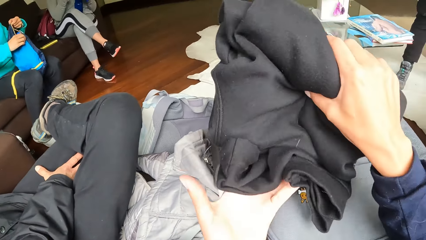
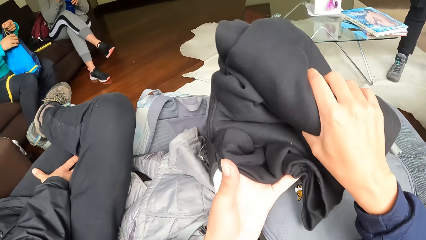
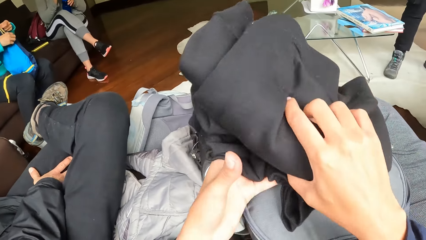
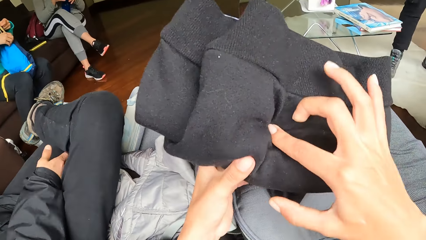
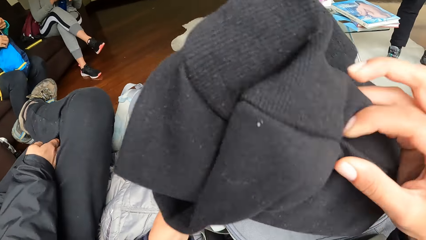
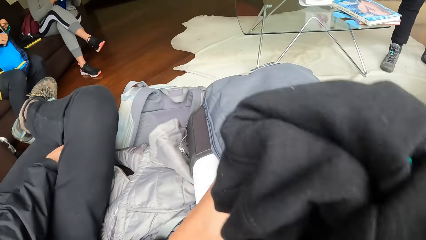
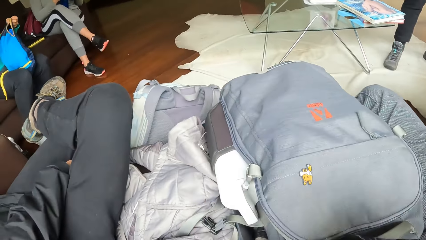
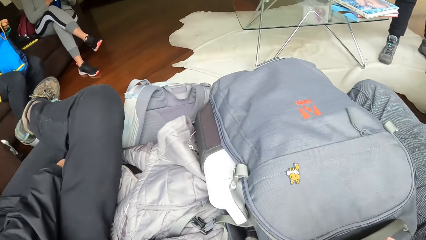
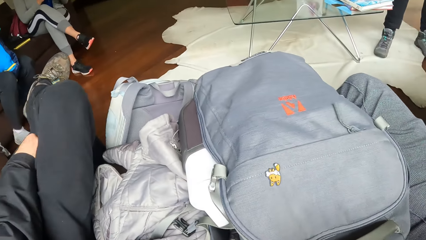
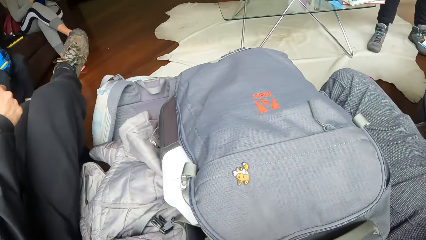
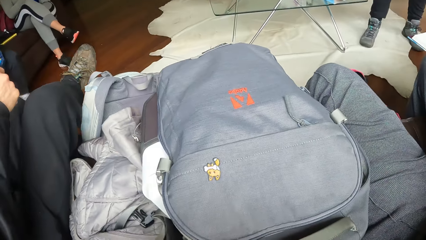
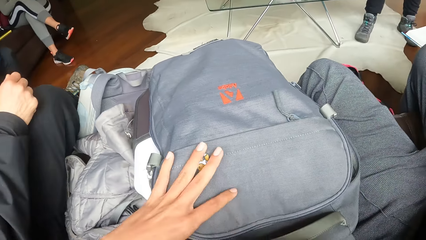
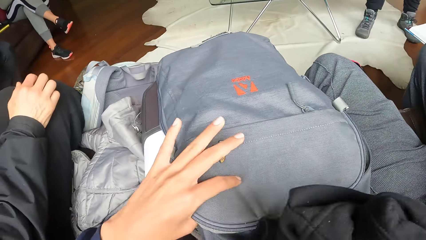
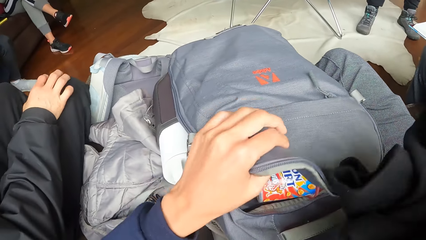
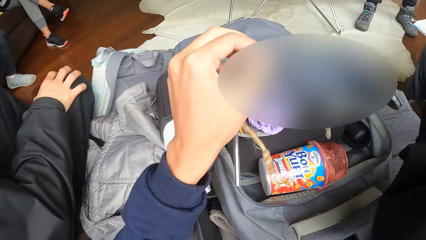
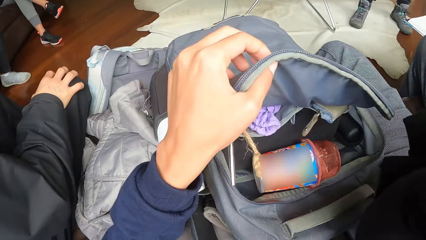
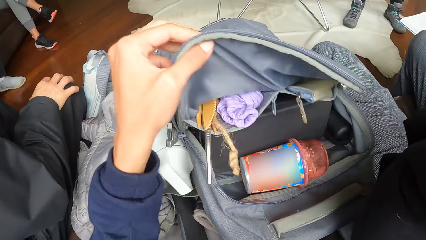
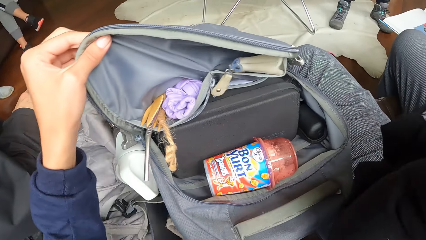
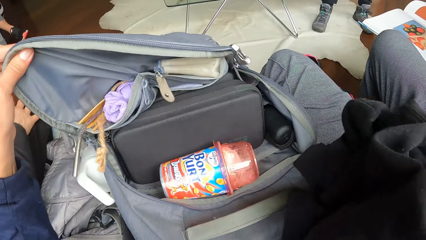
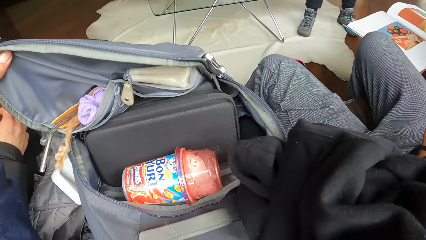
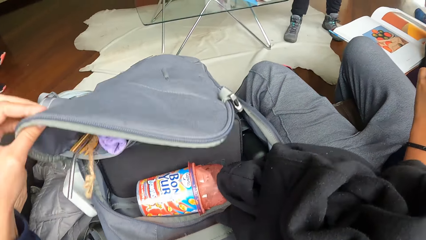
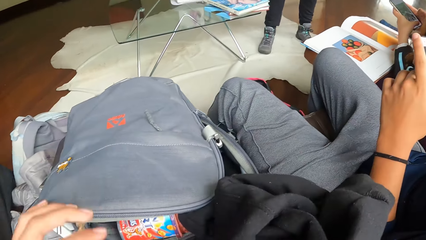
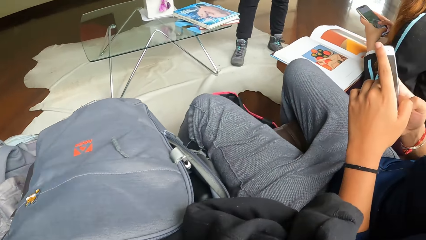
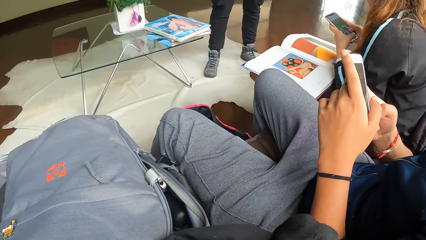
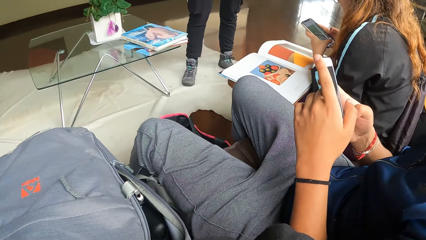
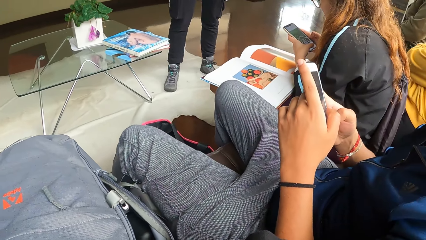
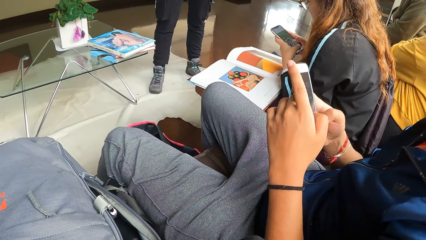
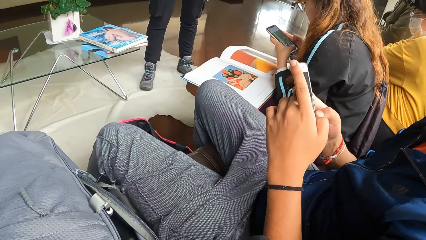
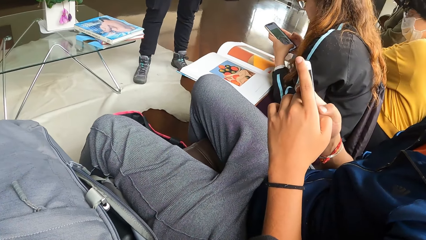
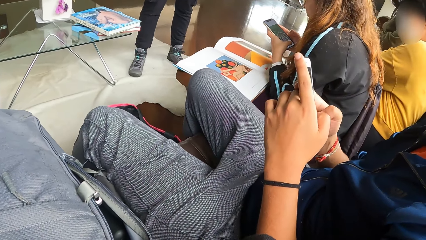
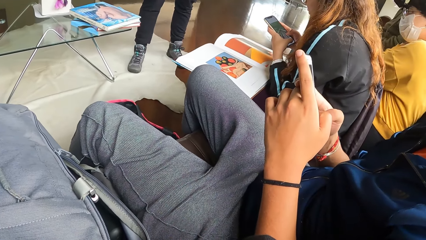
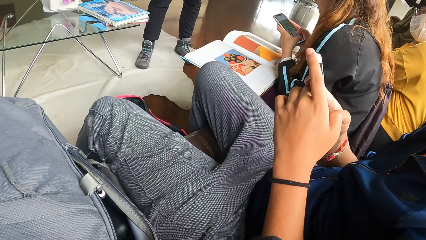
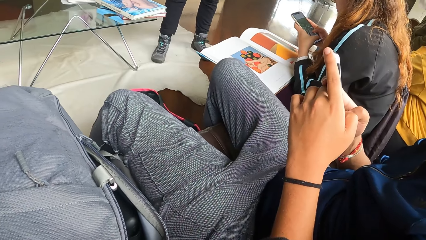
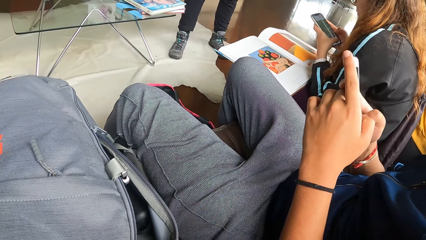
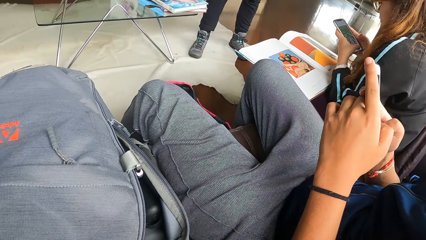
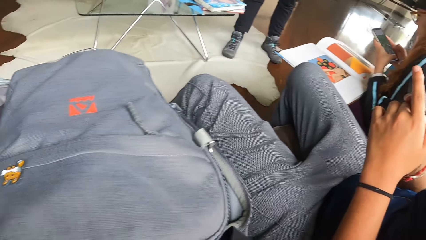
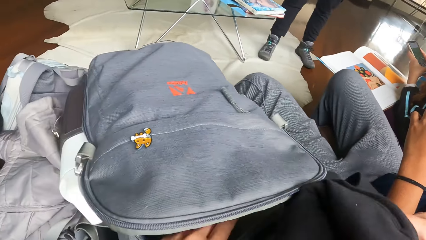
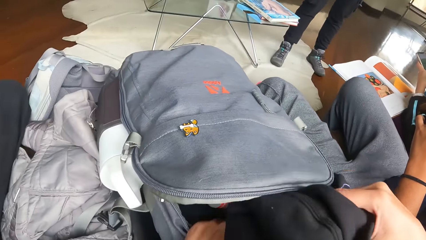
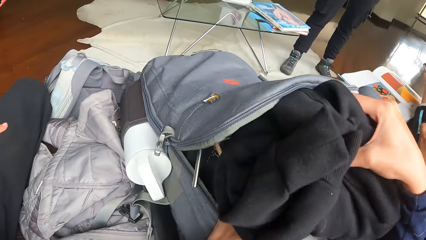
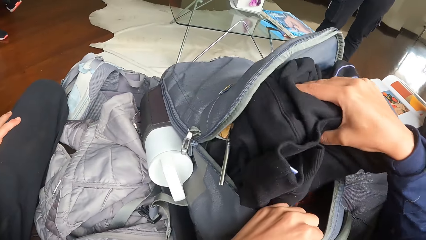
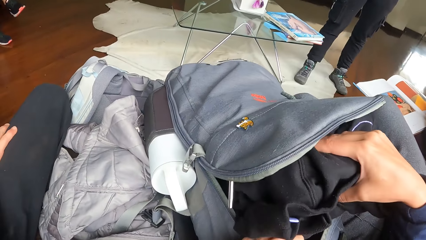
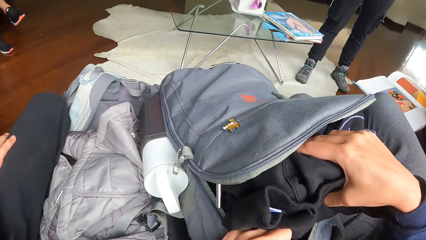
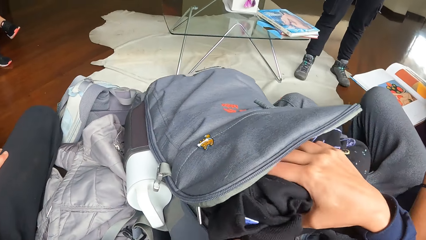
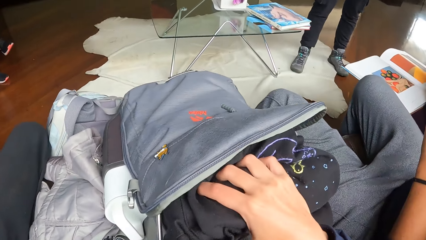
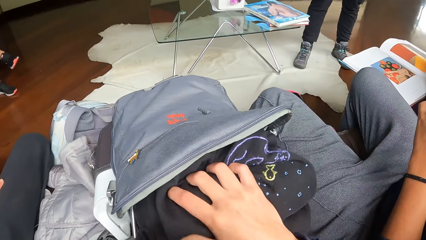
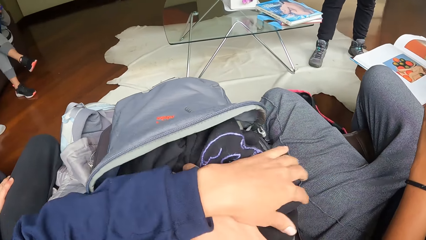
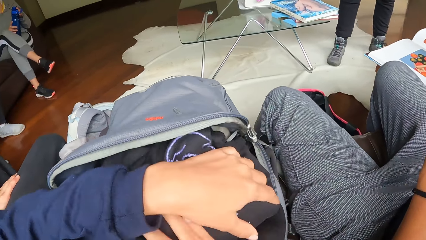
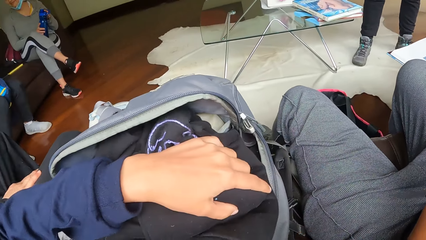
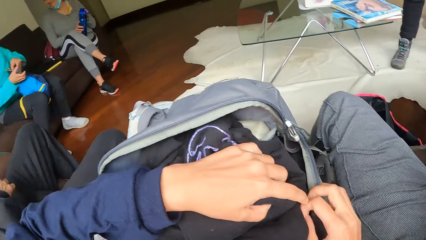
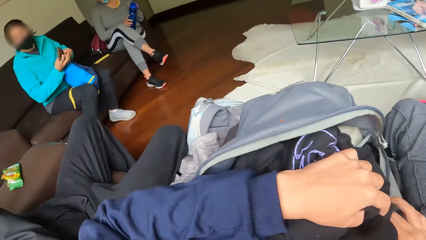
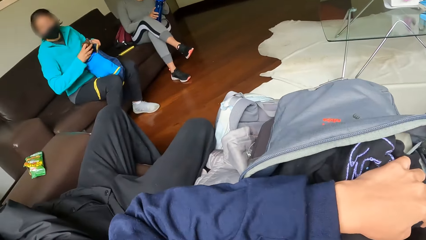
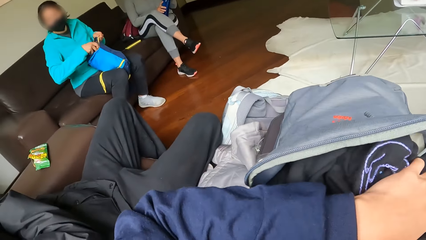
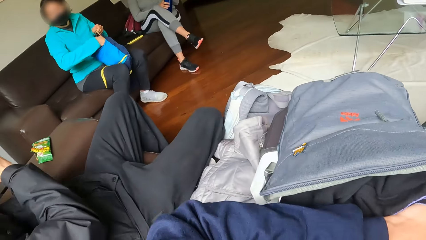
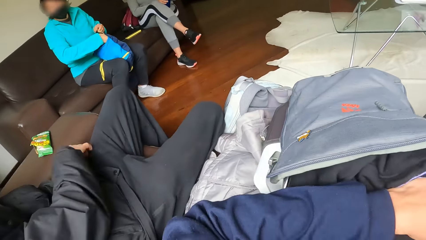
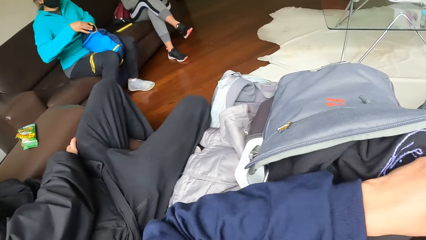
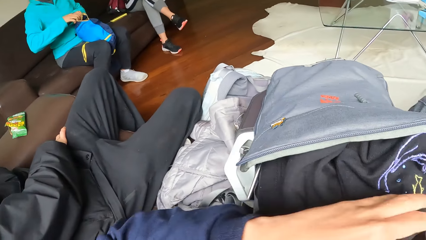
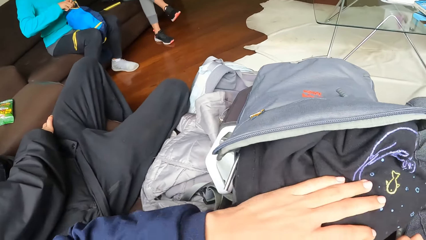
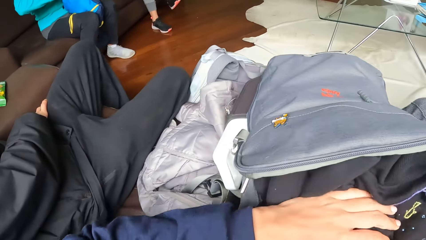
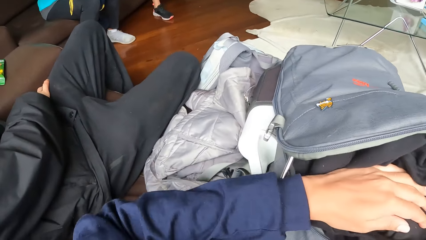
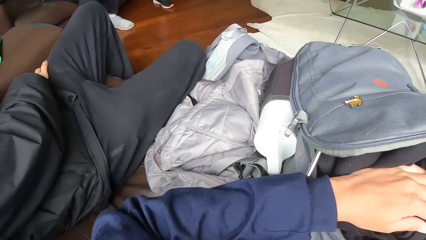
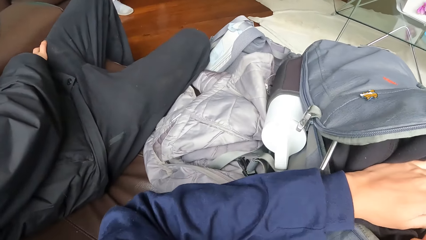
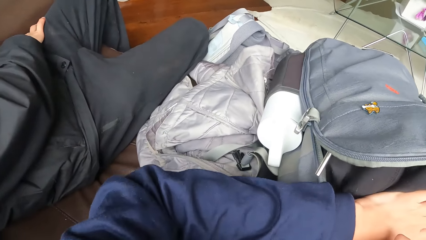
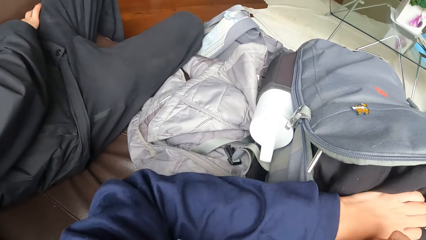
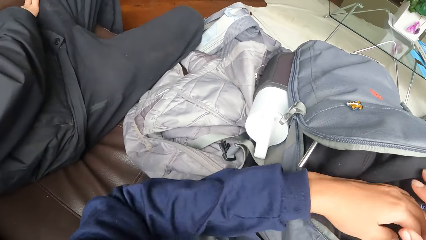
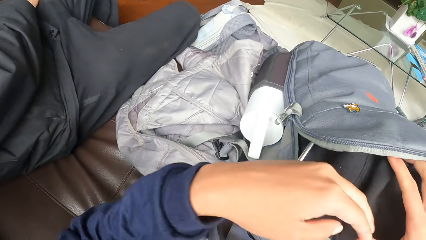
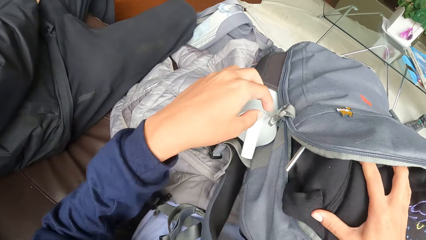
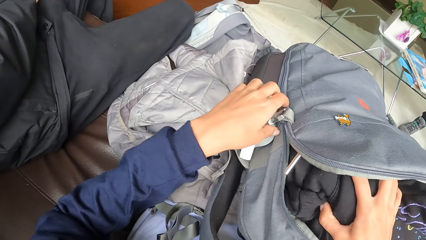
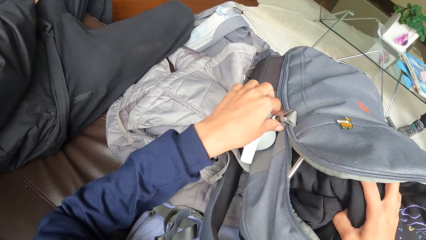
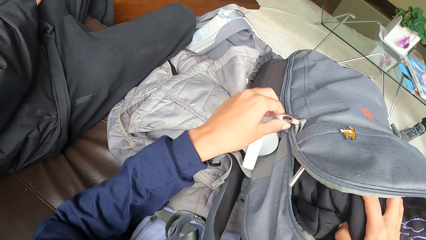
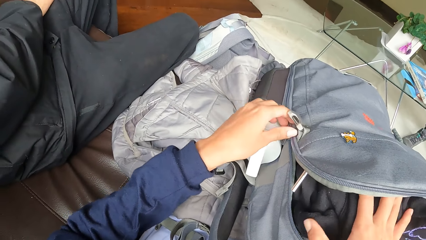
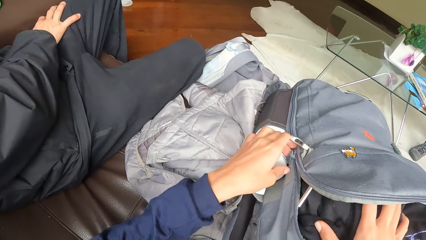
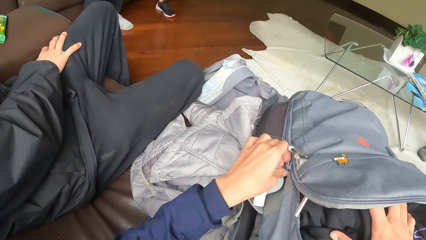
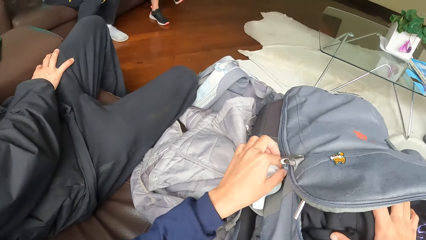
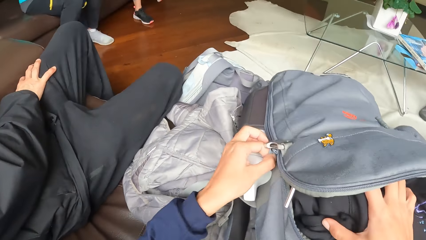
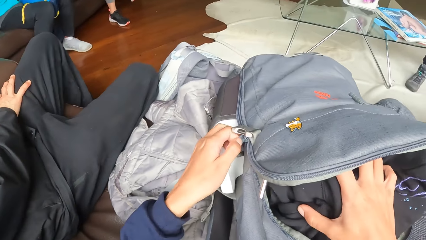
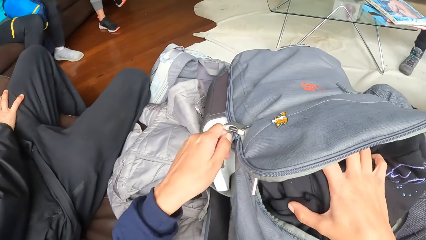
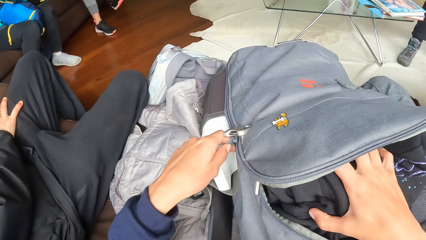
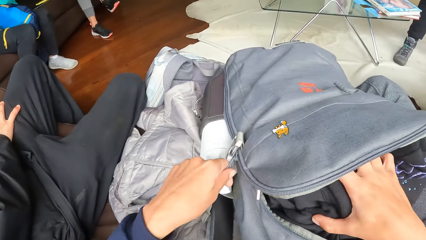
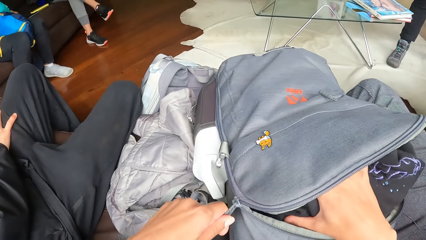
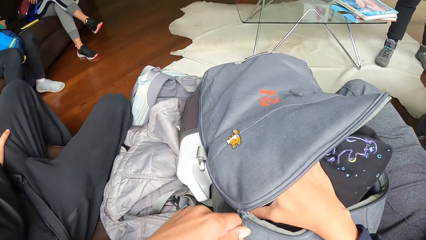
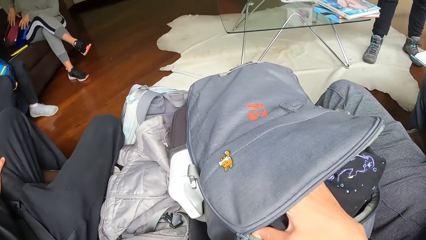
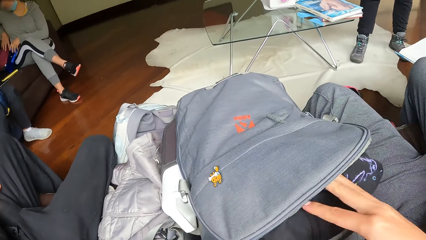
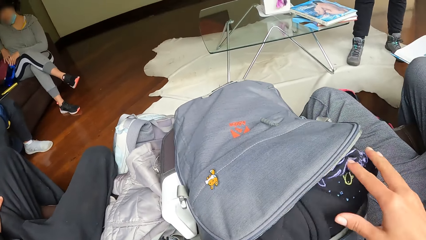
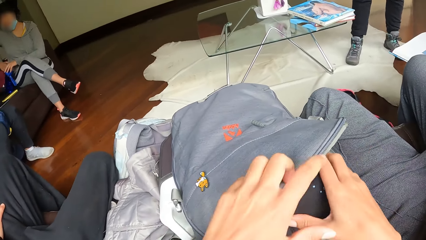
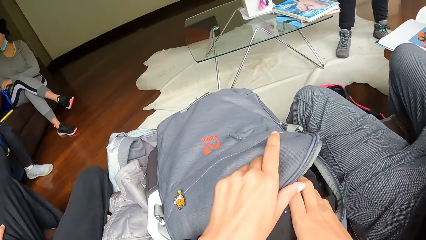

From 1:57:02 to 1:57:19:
The camera wearer opens the bag on his lap with his left hand. He places the hoodie inside the bag. He puts the black hoodie in the bag with his right hand. He puts the black hoodie in the bag with both hands. He pulls a zip of the bag with his left hand.
